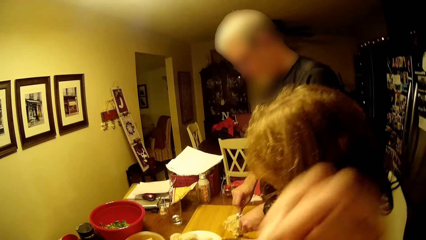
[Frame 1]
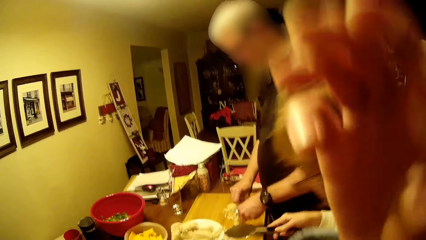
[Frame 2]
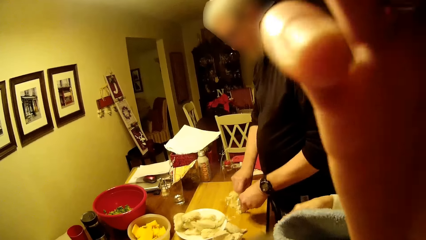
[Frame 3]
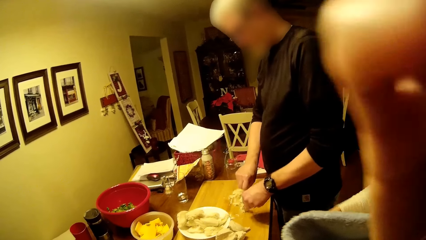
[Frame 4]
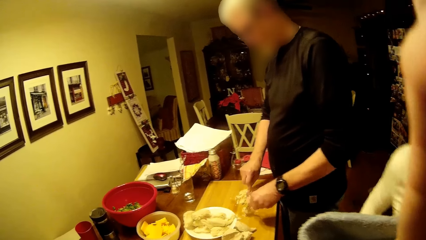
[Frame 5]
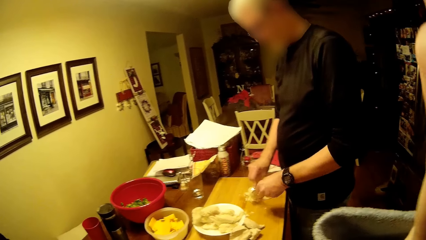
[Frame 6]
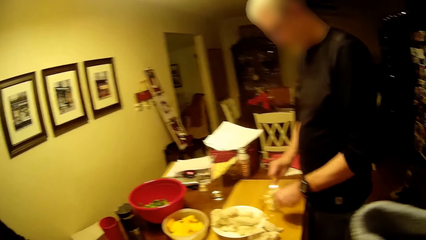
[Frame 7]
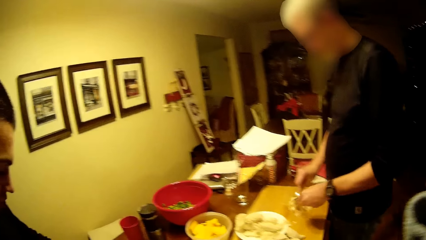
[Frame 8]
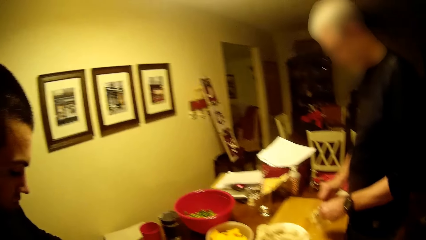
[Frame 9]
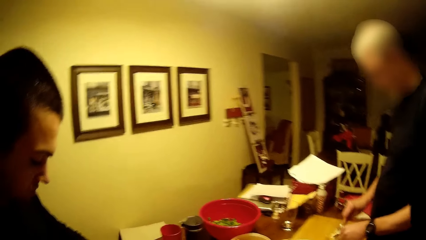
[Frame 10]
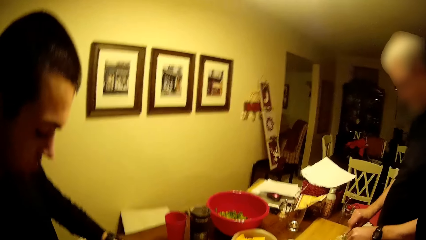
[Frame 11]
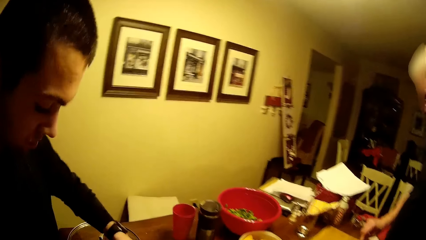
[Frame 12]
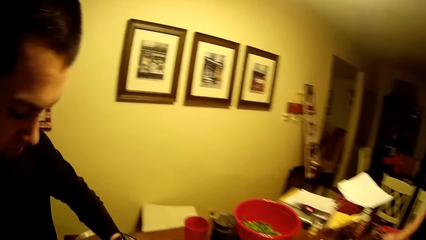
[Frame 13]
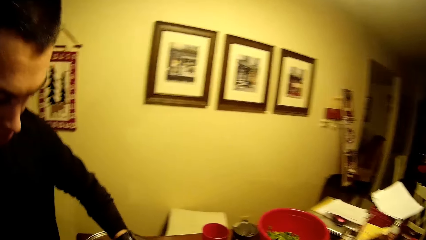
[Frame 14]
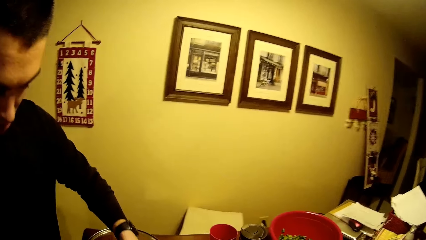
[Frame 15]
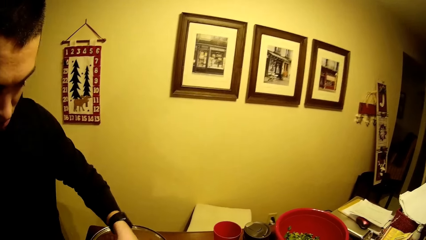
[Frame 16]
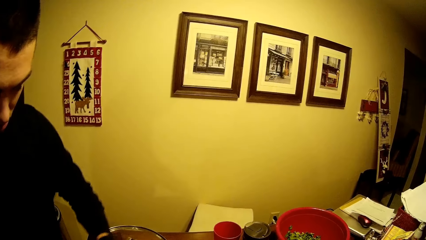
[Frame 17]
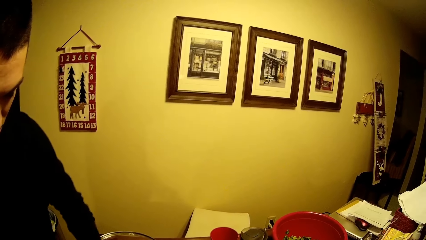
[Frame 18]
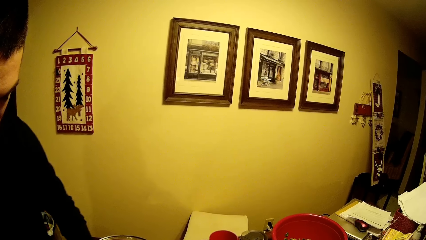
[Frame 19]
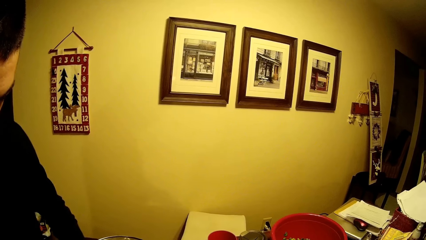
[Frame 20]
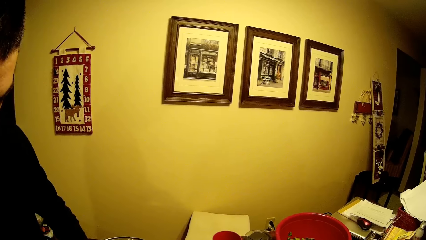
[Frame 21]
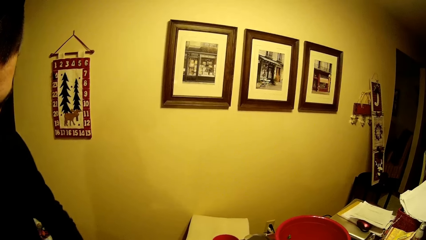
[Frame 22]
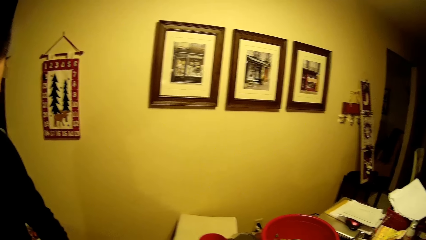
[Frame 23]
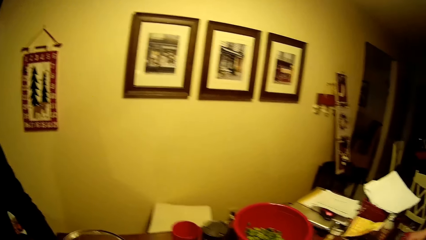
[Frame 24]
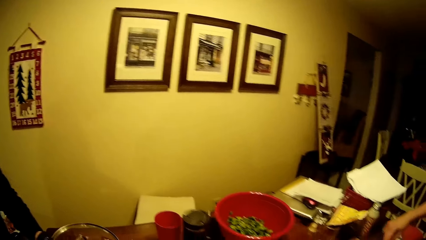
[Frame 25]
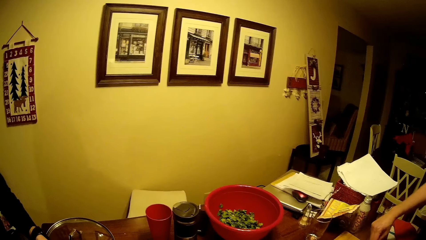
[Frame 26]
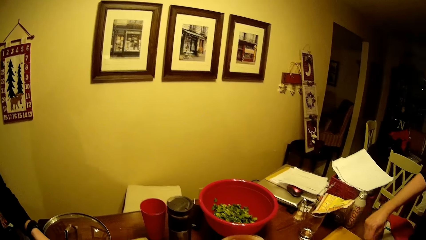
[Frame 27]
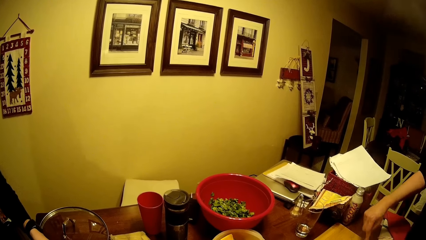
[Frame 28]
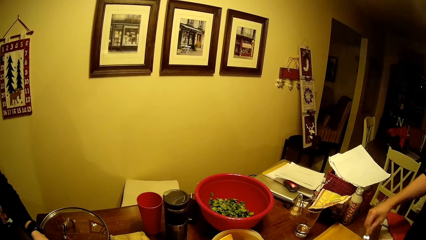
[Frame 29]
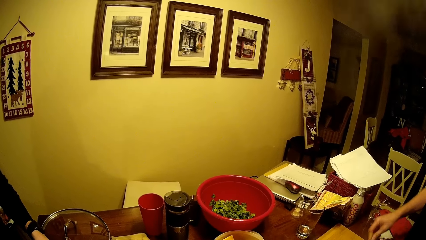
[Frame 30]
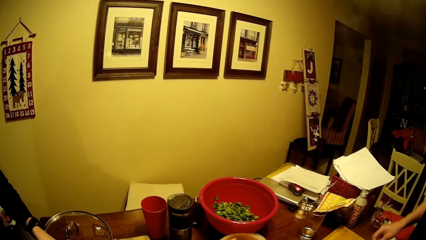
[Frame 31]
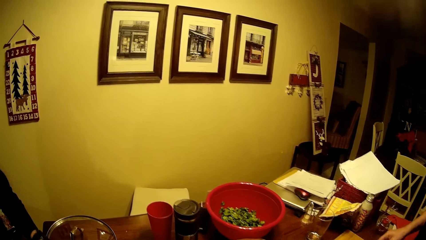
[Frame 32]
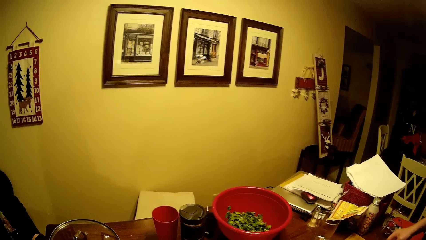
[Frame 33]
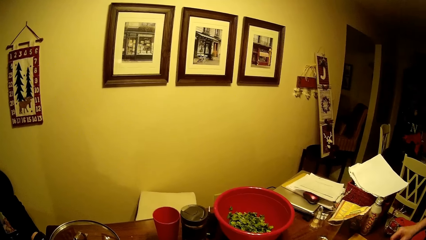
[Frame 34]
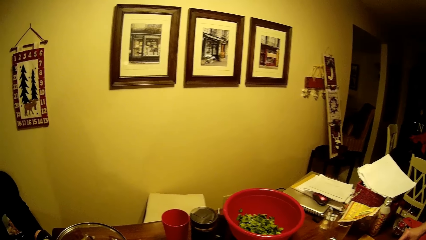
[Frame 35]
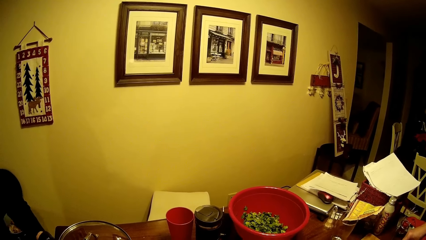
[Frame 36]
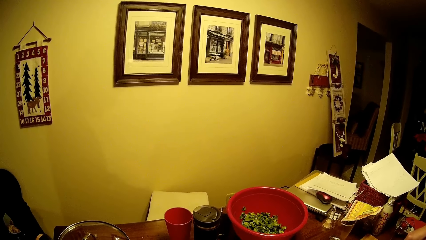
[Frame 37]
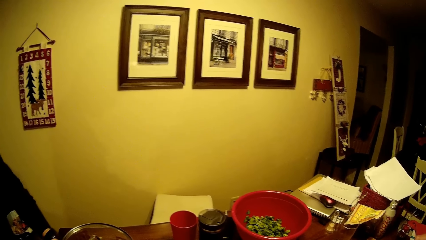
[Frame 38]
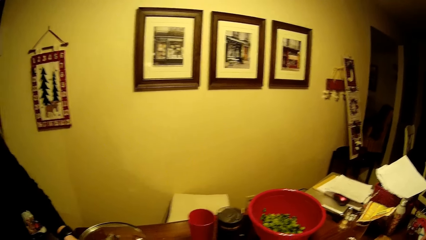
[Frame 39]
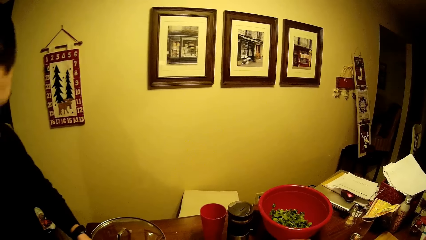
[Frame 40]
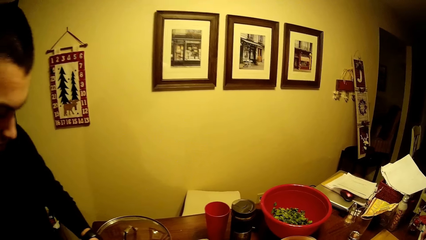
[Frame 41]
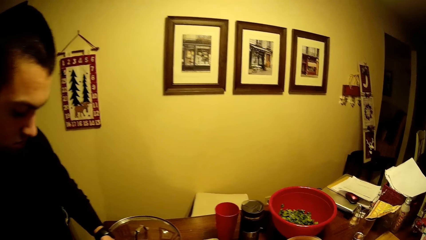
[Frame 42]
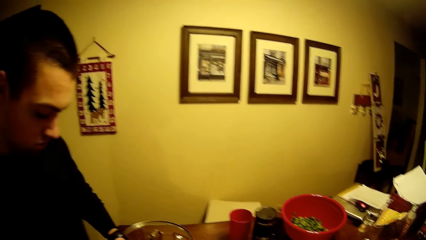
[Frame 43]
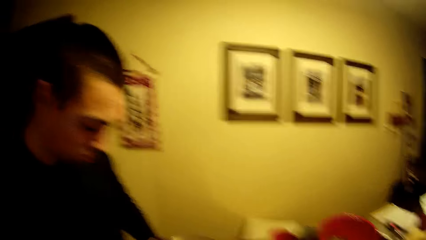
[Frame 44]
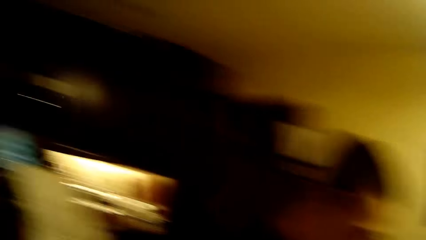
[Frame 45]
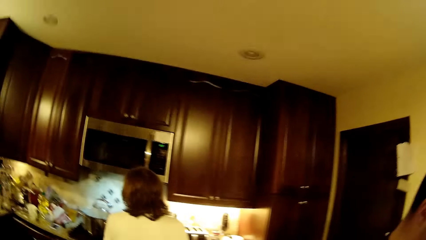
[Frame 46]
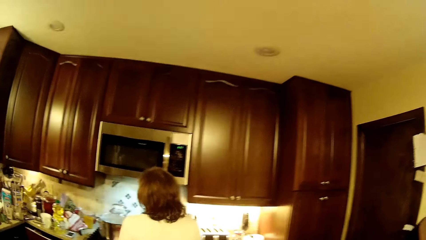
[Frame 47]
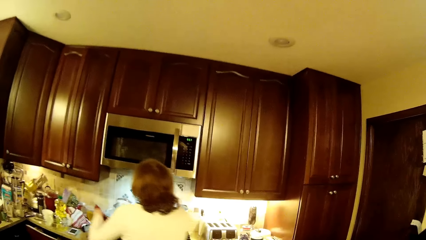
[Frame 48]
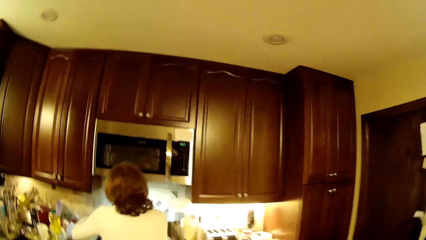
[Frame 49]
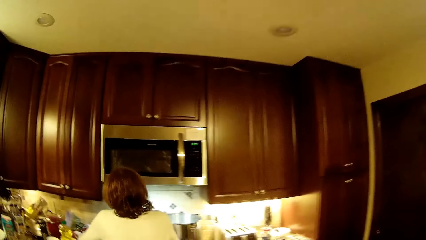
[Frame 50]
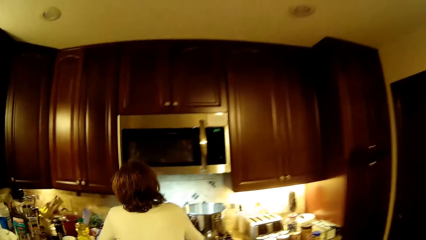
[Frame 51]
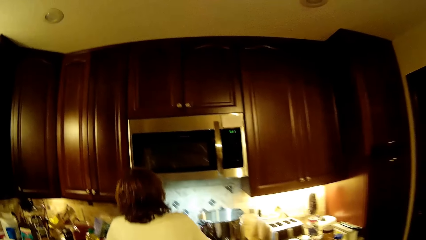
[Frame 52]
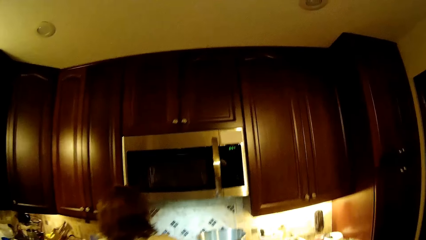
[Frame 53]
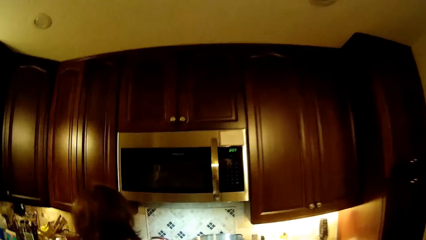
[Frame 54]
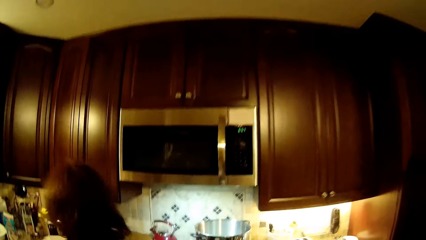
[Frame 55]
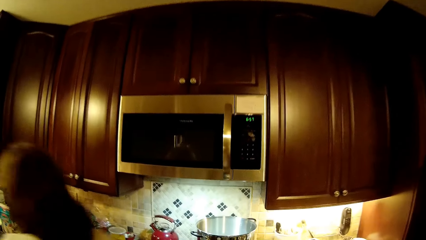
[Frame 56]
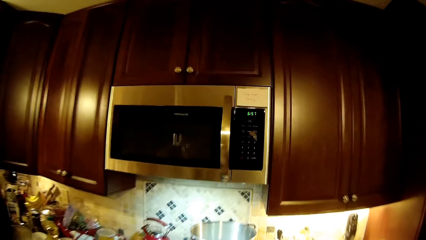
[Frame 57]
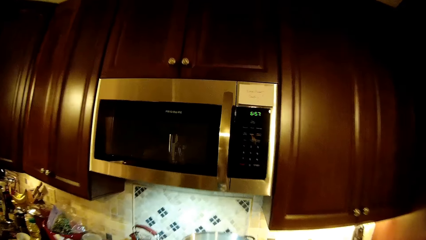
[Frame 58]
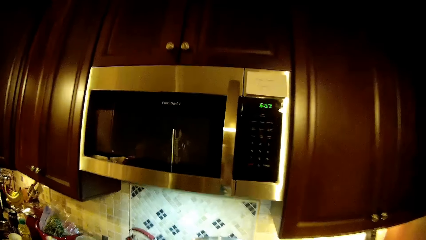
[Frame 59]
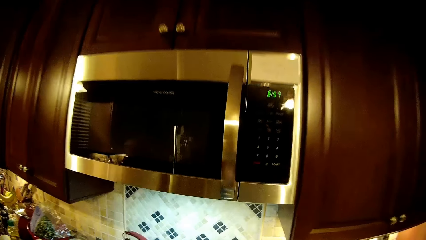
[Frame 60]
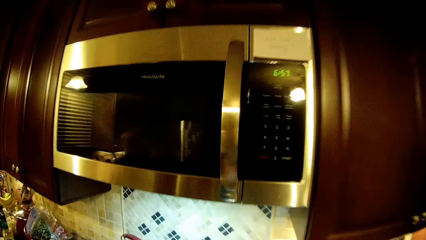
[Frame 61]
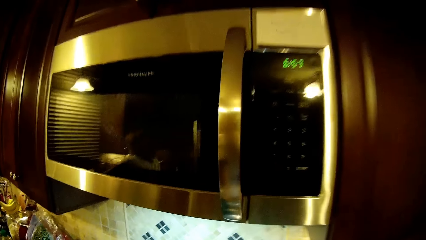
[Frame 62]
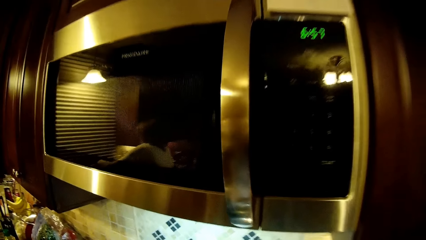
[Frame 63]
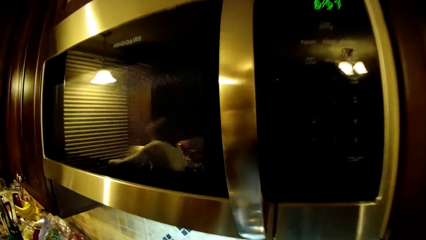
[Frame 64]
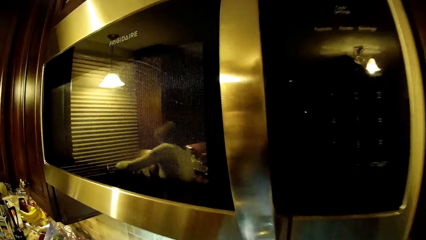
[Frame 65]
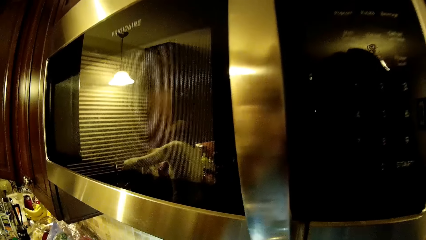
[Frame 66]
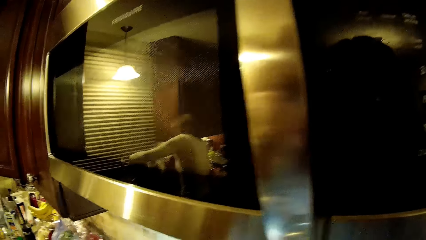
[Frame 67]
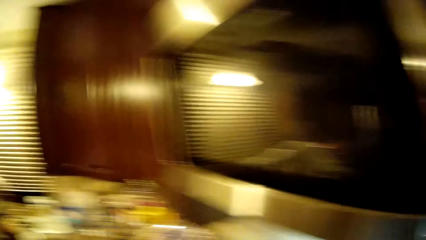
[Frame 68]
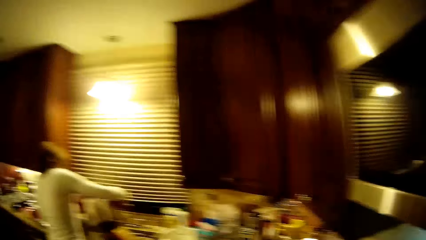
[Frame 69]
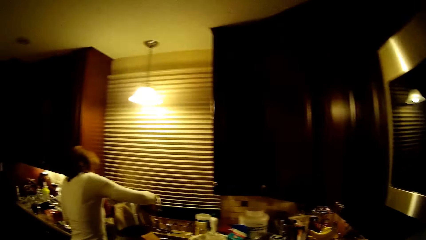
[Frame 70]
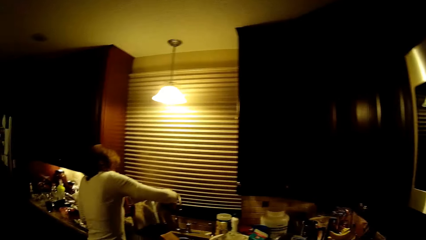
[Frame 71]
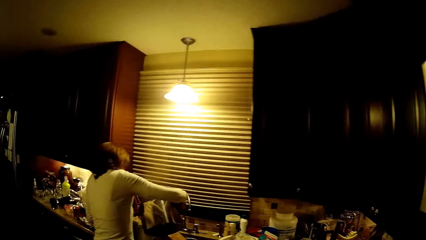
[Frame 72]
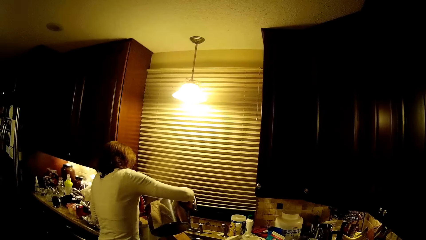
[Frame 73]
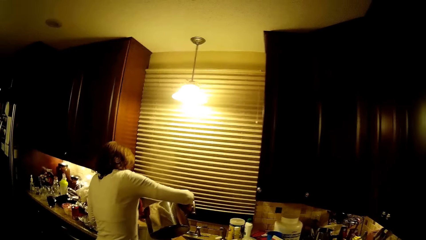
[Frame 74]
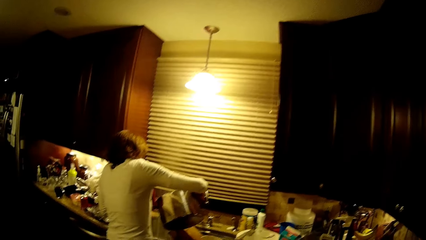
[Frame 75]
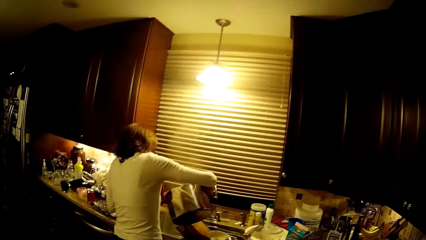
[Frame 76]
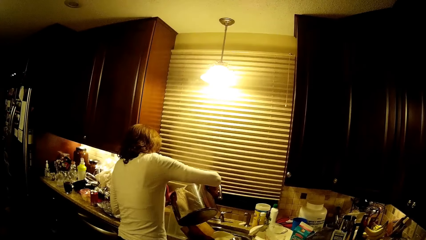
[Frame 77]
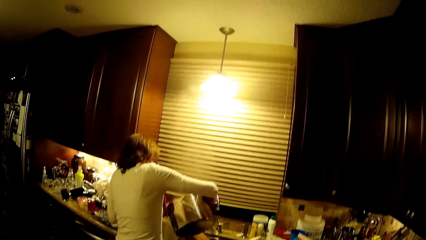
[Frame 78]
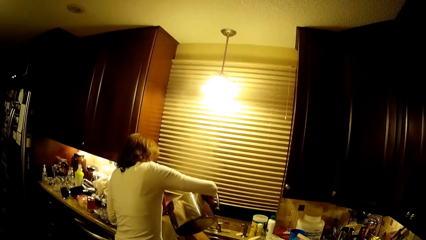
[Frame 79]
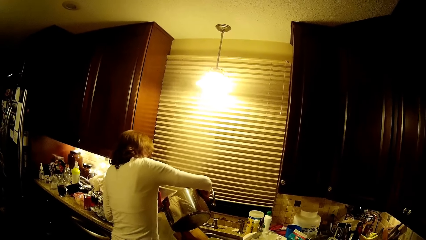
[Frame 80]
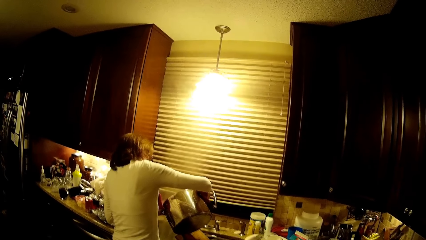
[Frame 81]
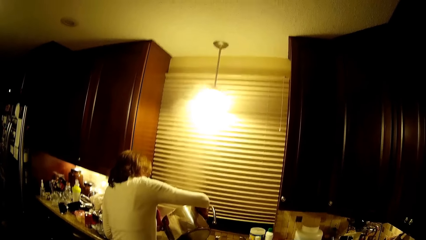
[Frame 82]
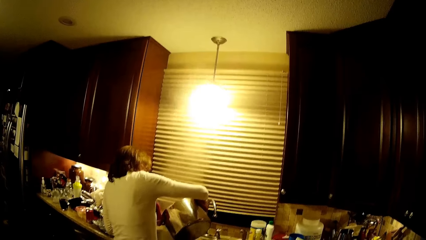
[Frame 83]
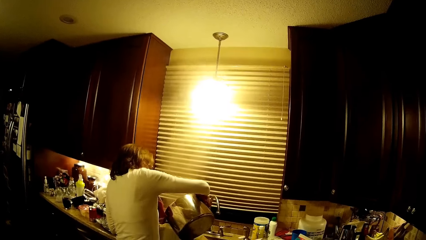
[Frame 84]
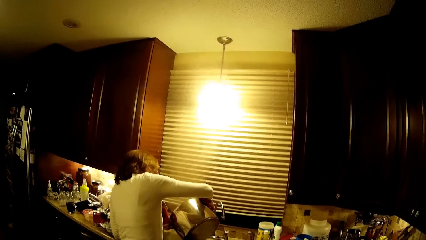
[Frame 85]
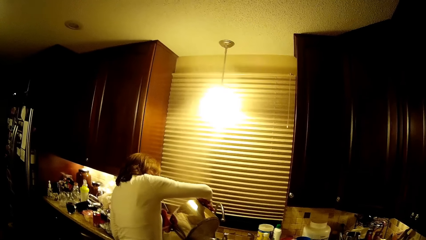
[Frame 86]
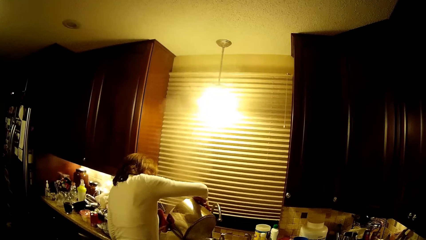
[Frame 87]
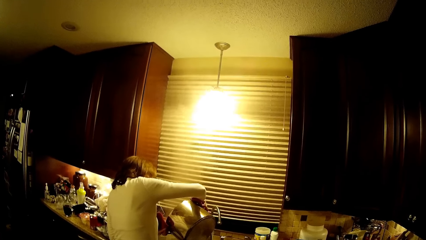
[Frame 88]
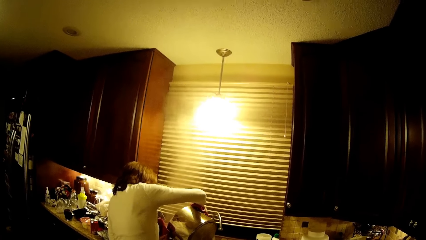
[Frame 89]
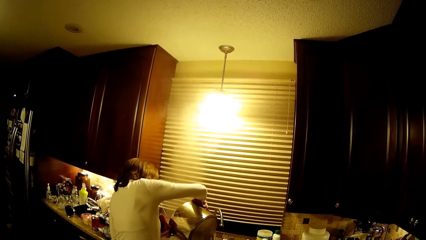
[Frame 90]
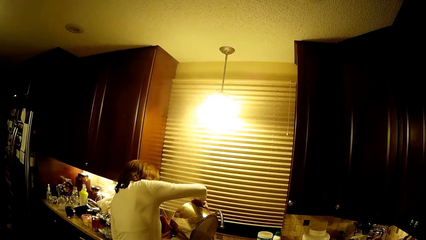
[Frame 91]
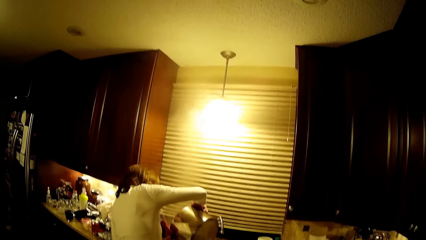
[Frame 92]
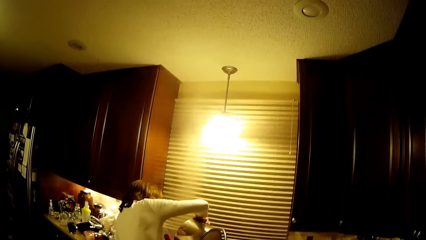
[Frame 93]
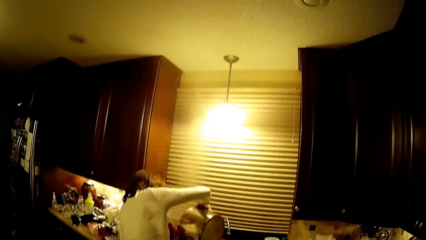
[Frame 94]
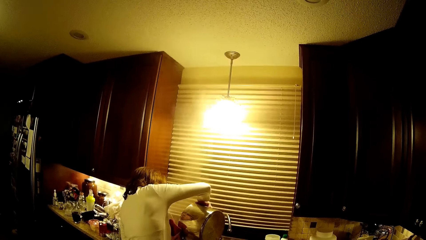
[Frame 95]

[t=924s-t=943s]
The camera wearer lifts the hand. They look at the wall. They walk toward the cabinet. A woman holds a cooking pot. She pours water into the sink.
